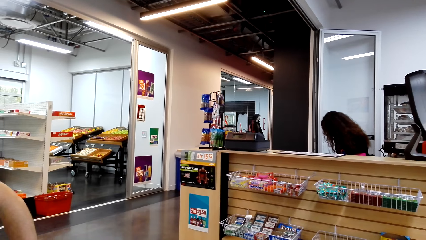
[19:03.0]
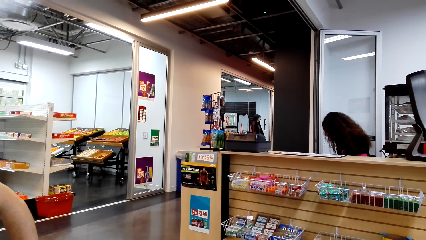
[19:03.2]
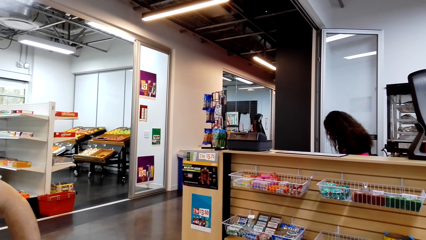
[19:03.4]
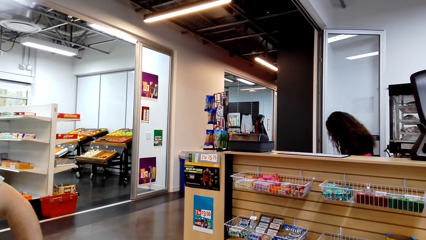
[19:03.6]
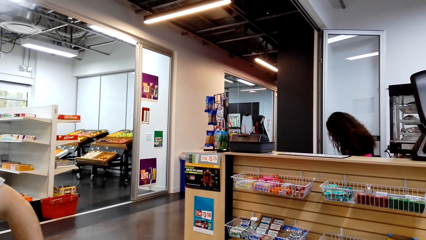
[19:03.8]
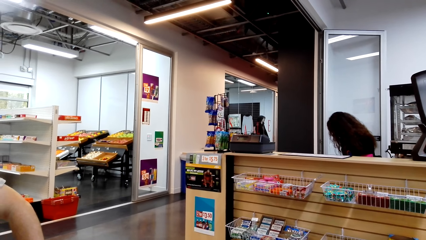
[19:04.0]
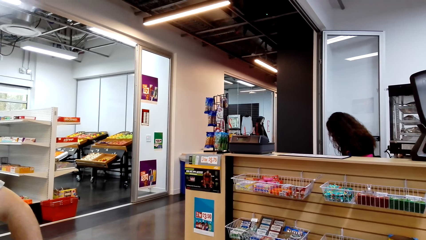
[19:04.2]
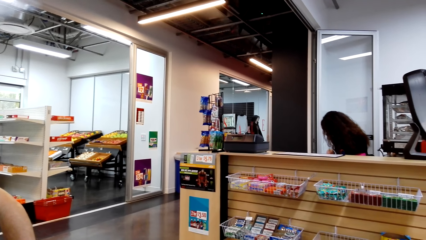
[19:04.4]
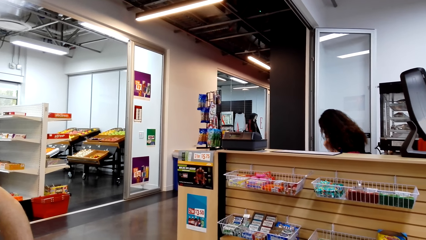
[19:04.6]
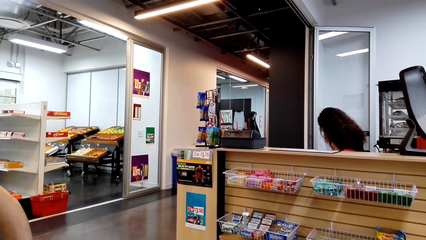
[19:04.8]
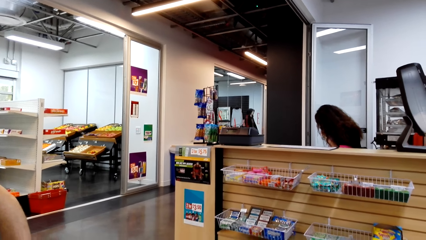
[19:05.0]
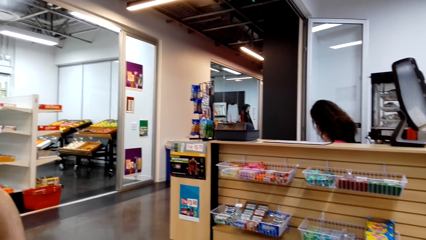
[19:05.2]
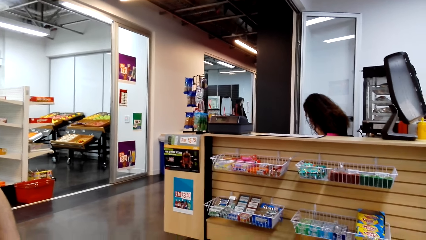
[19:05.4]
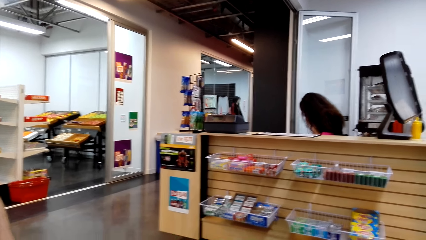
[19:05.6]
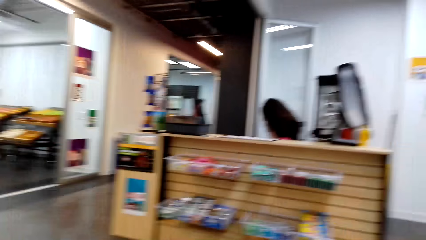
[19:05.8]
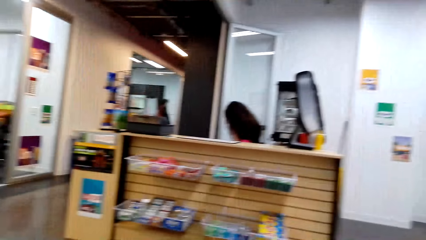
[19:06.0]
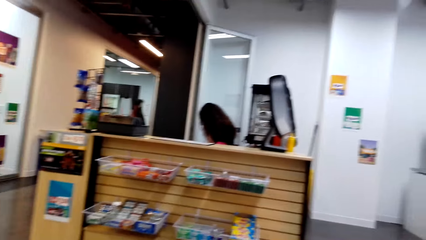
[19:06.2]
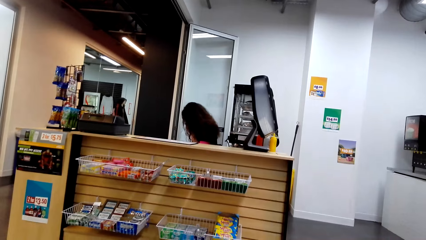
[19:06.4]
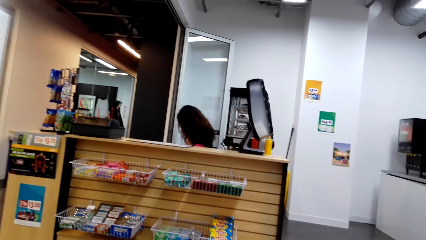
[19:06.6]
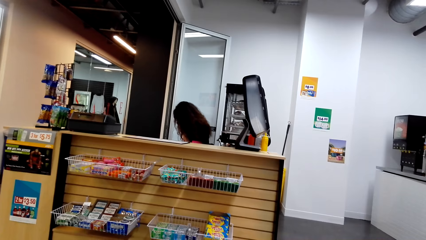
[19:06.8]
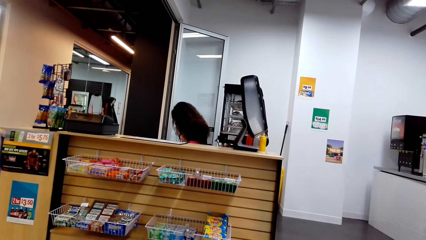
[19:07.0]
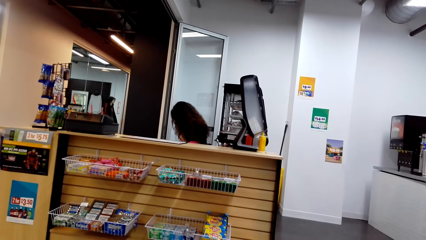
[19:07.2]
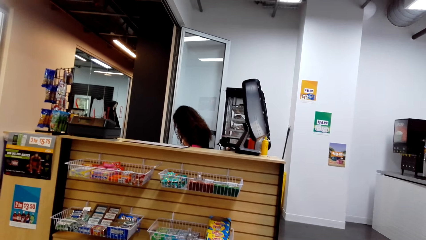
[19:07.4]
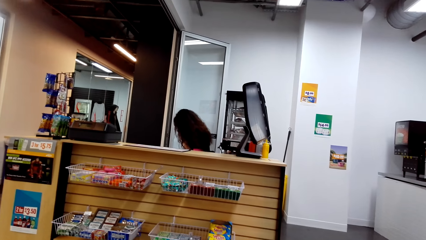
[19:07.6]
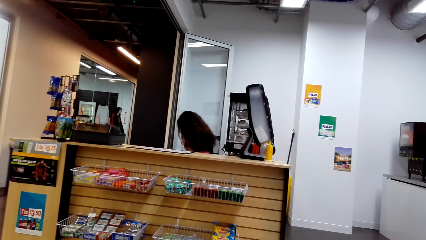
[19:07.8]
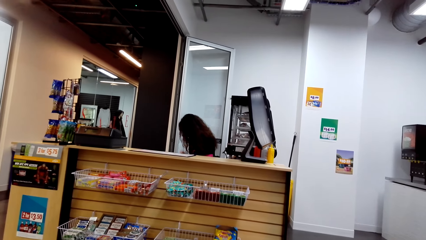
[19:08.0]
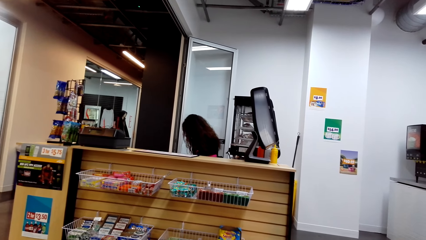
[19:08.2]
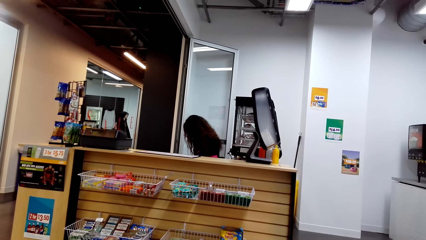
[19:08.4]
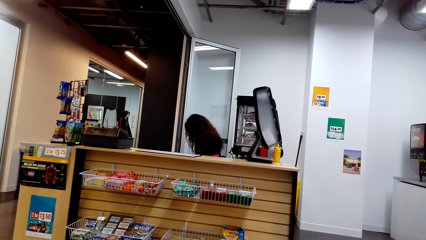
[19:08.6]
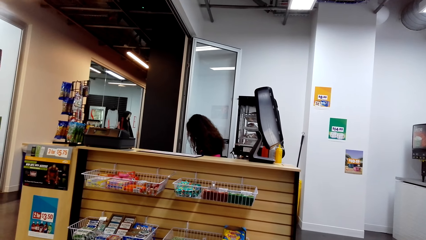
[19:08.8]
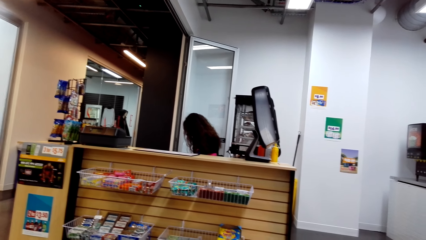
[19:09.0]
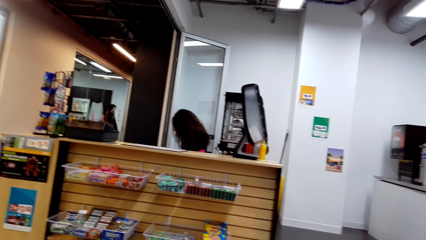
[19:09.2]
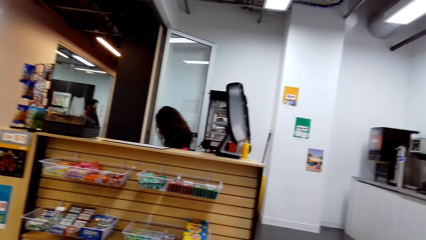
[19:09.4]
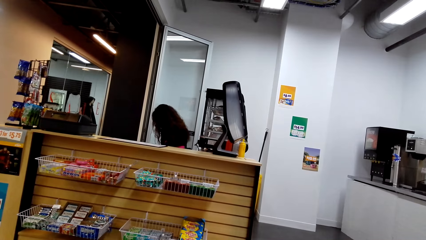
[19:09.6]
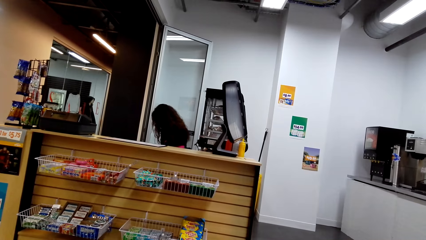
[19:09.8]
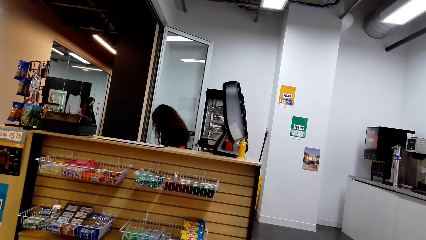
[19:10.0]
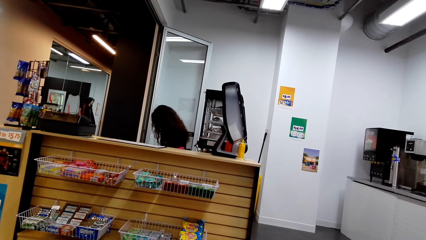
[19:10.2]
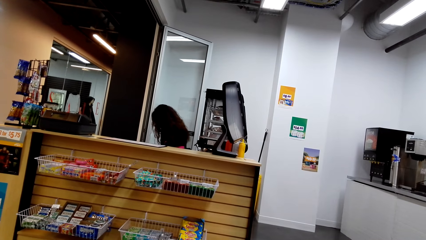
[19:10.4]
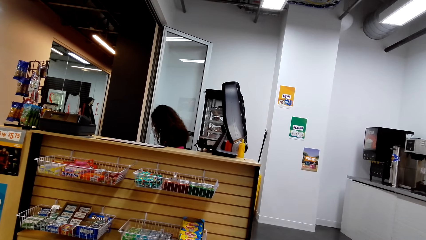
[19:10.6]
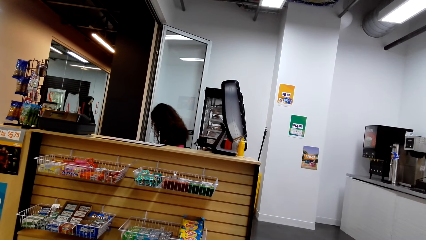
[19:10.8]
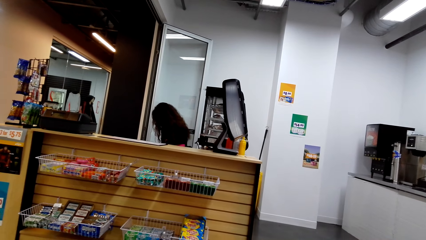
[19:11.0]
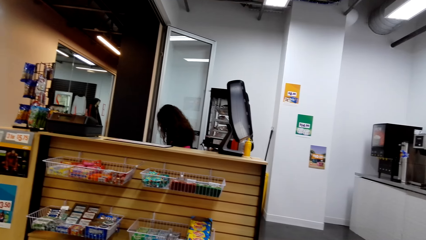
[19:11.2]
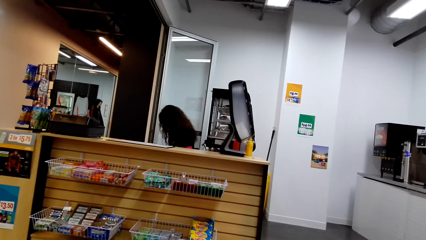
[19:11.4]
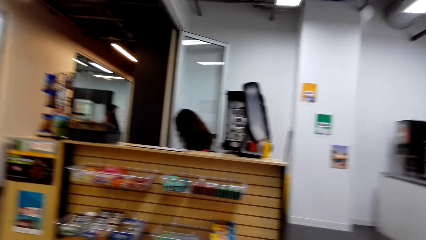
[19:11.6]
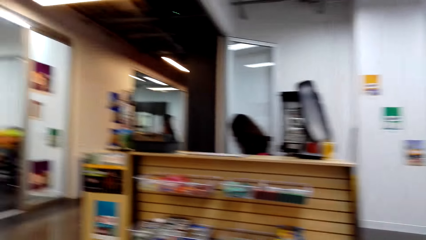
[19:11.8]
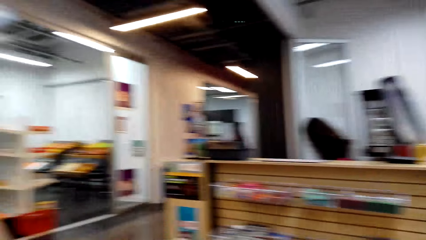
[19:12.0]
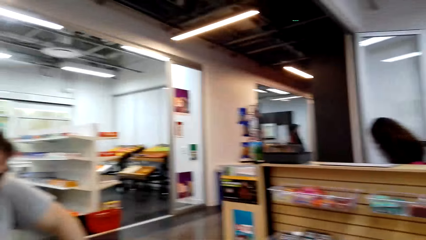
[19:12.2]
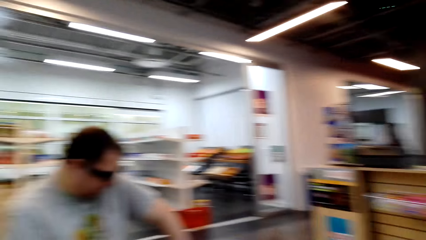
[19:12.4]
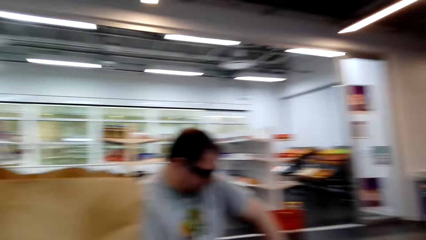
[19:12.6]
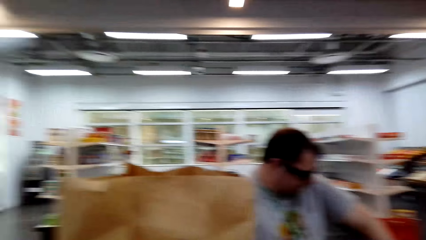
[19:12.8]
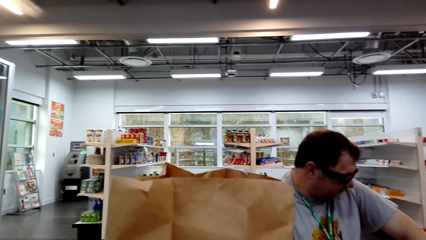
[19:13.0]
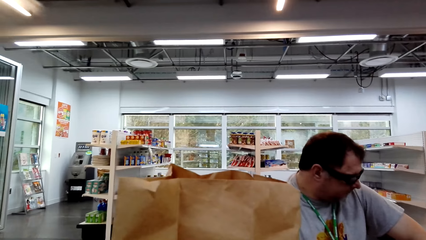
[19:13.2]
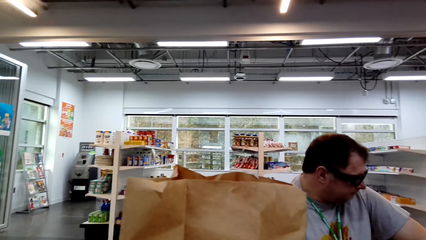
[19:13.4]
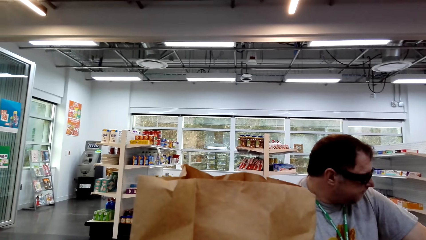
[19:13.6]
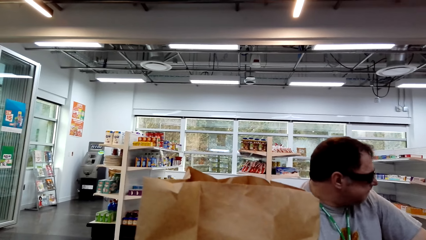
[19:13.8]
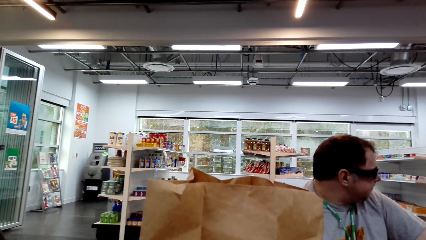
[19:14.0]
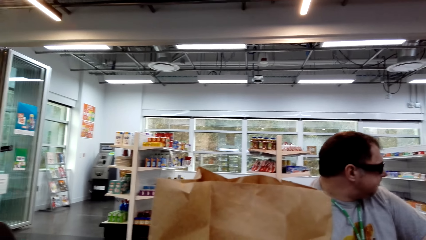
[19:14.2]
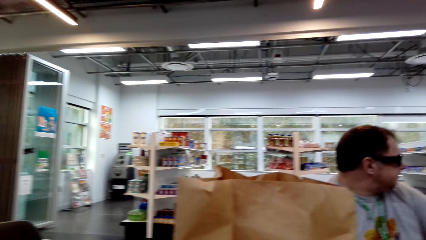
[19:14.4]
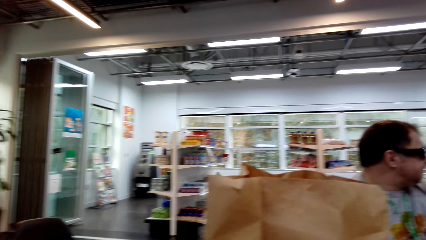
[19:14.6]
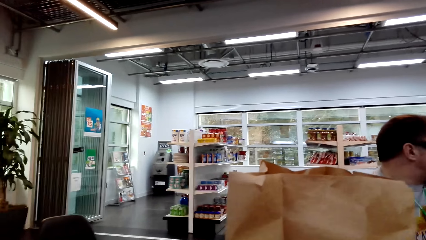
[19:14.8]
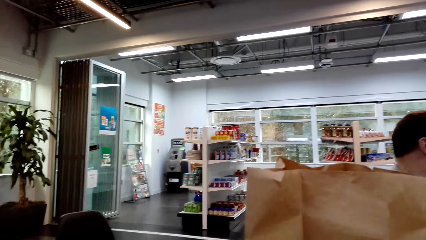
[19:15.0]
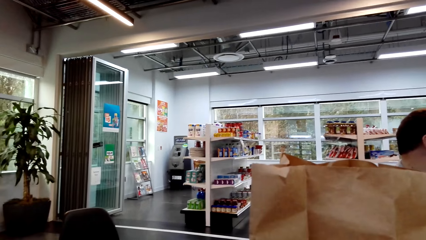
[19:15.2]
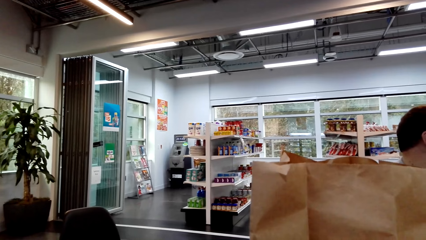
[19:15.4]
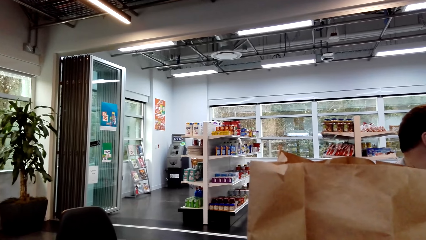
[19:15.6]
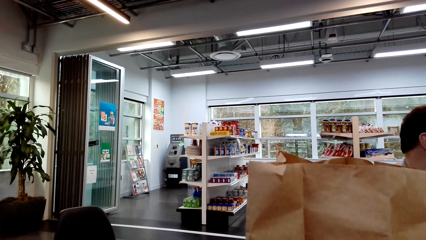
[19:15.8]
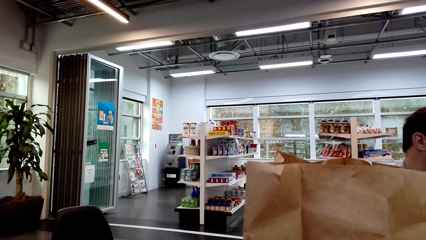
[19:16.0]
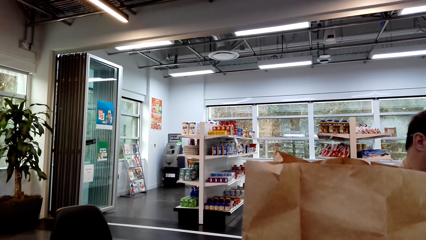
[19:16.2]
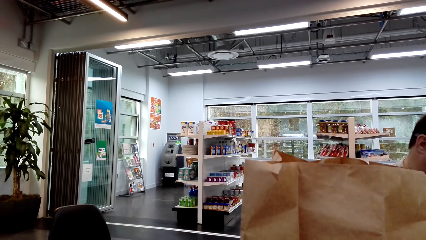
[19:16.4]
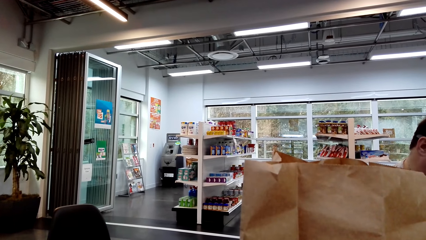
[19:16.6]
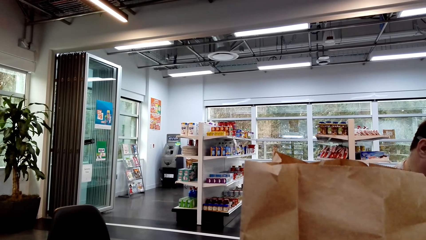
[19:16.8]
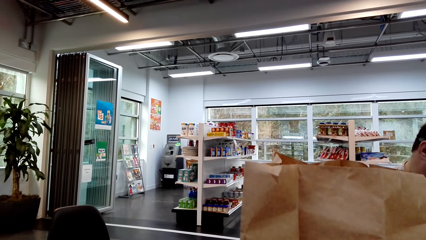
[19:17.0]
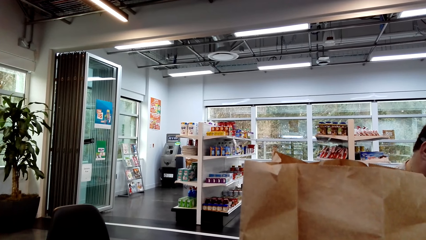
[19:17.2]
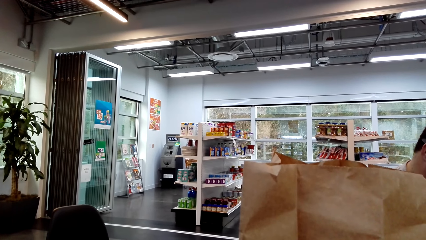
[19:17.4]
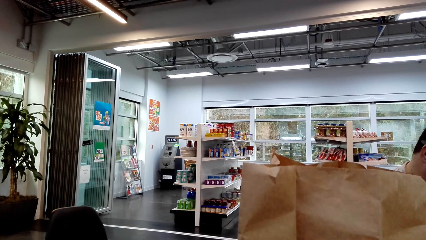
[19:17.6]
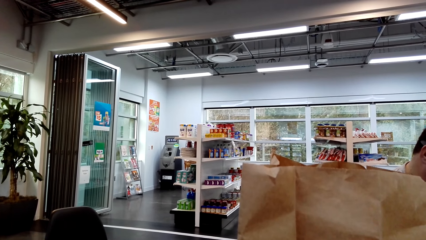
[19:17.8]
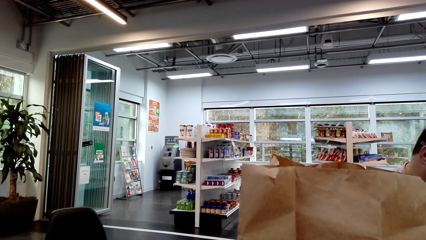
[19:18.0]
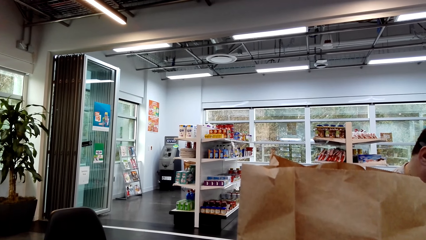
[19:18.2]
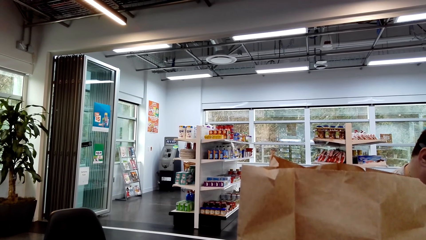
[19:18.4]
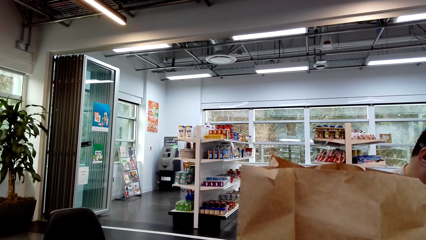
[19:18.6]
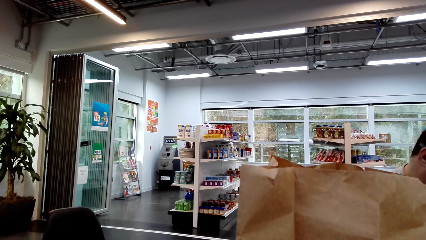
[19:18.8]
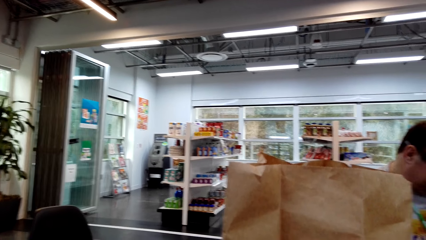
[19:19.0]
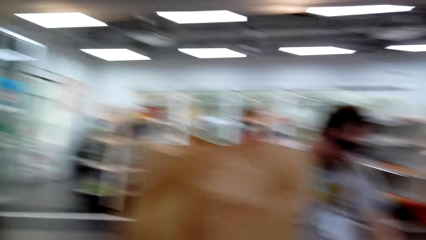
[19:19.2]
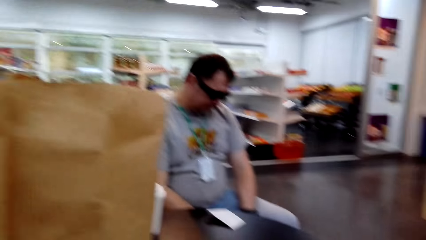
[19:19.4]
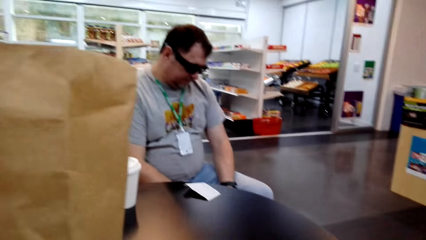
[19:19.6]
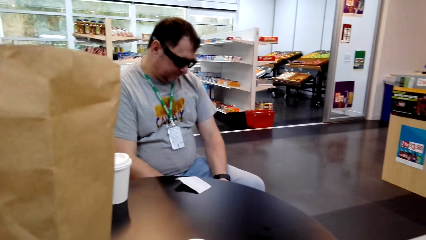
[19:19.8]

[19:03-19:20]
A man sits on the chair on the floor.
